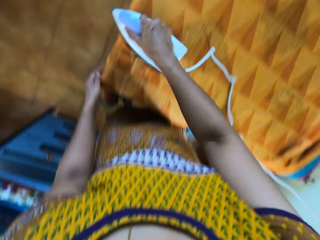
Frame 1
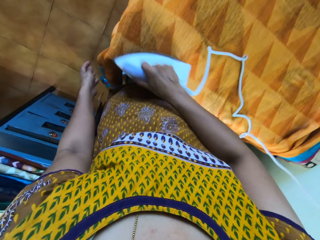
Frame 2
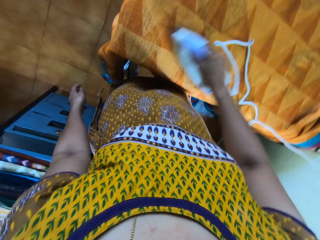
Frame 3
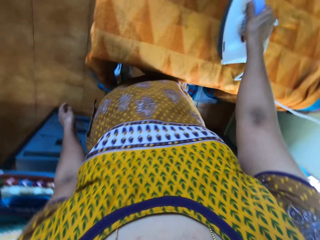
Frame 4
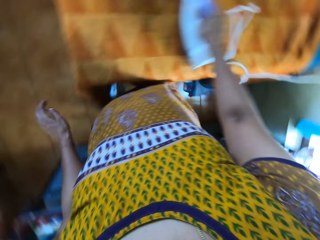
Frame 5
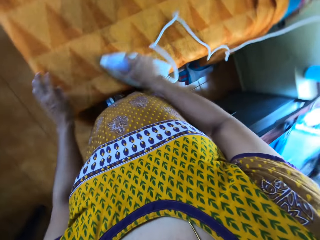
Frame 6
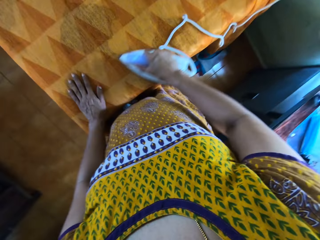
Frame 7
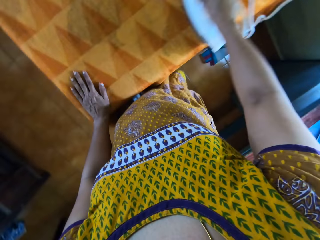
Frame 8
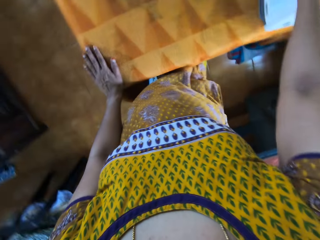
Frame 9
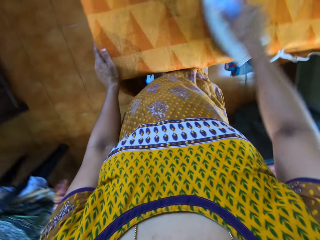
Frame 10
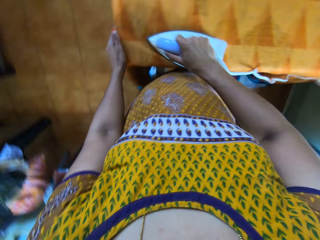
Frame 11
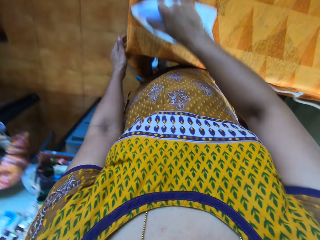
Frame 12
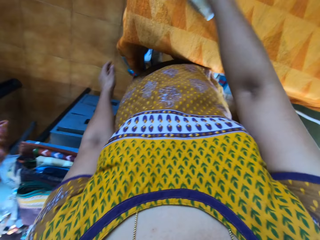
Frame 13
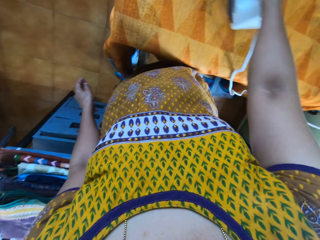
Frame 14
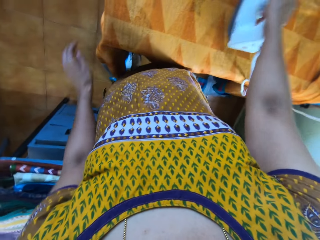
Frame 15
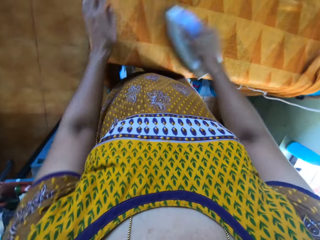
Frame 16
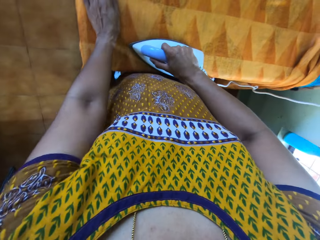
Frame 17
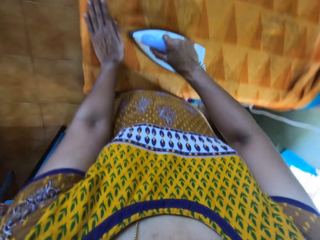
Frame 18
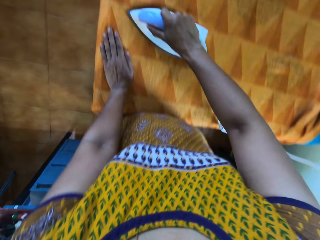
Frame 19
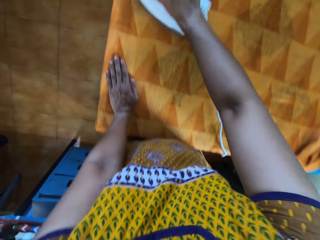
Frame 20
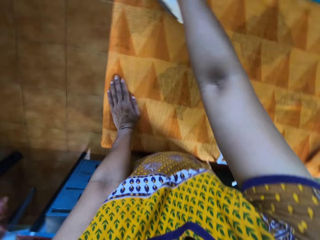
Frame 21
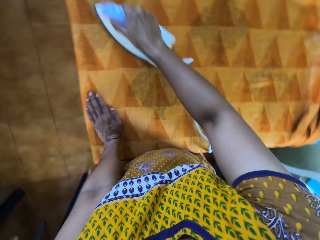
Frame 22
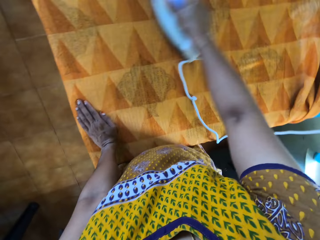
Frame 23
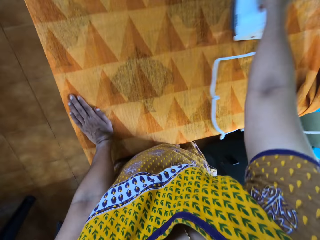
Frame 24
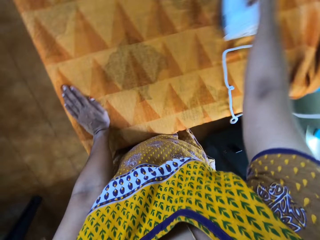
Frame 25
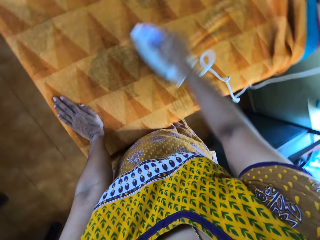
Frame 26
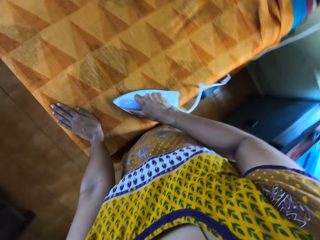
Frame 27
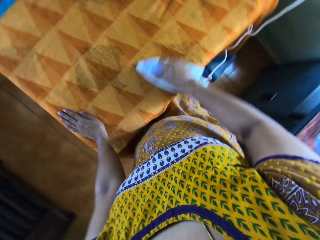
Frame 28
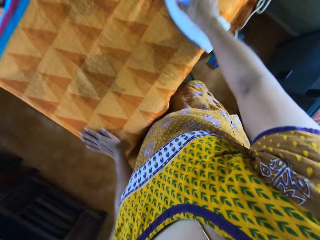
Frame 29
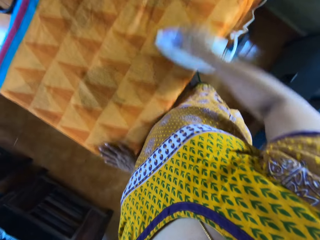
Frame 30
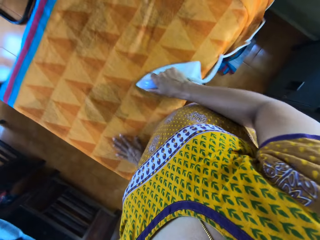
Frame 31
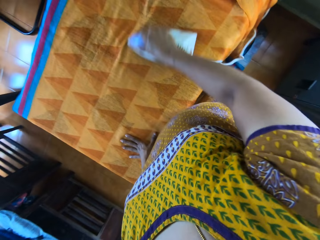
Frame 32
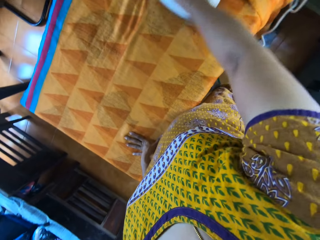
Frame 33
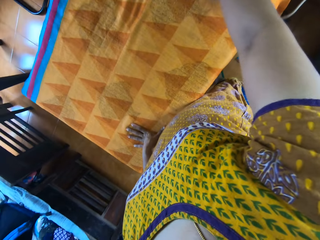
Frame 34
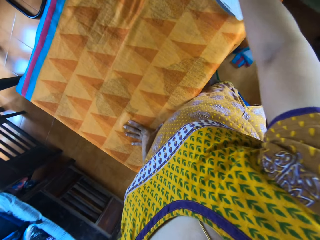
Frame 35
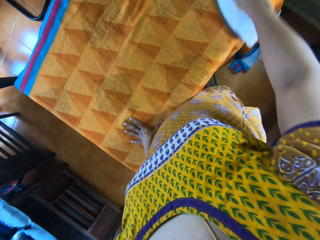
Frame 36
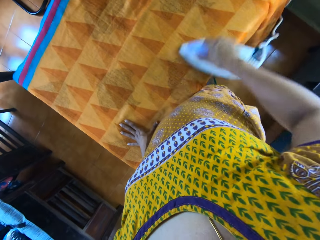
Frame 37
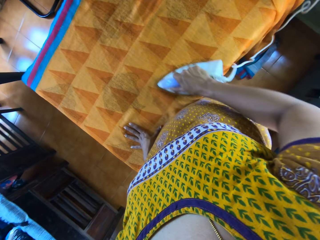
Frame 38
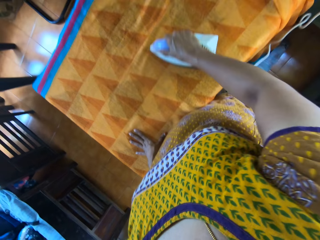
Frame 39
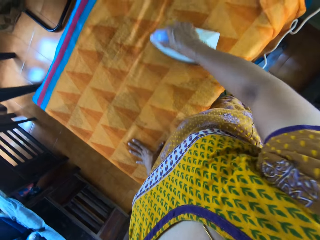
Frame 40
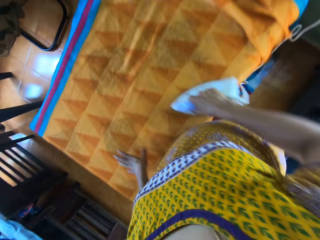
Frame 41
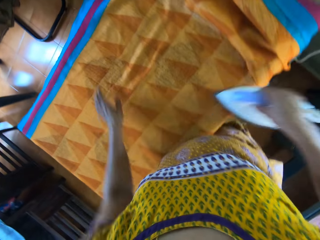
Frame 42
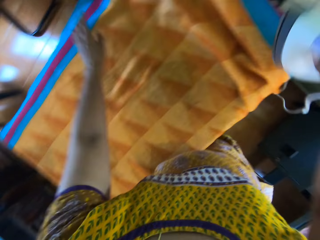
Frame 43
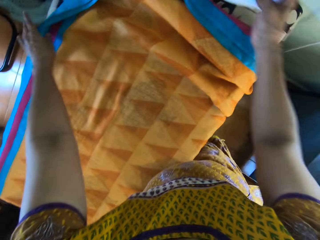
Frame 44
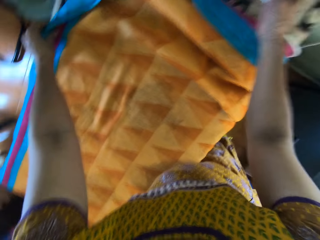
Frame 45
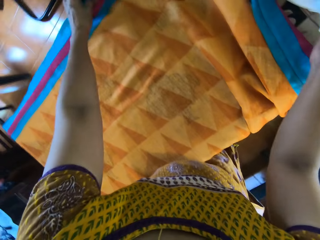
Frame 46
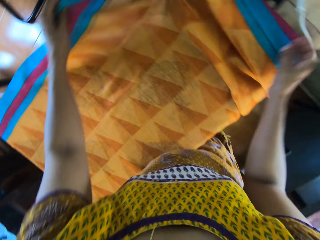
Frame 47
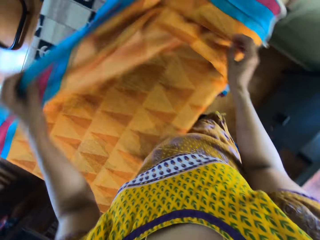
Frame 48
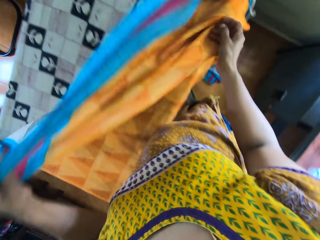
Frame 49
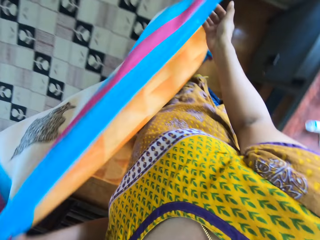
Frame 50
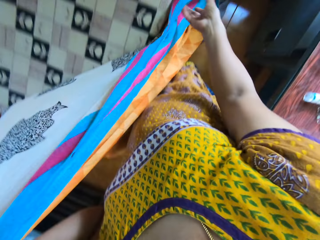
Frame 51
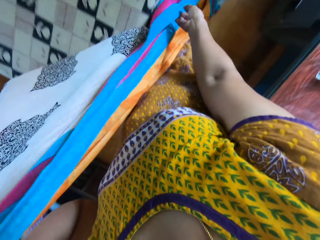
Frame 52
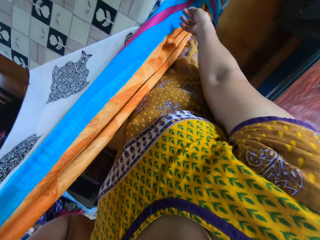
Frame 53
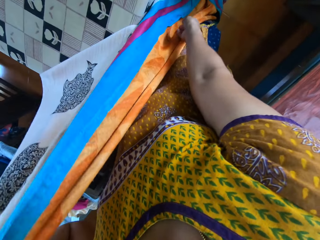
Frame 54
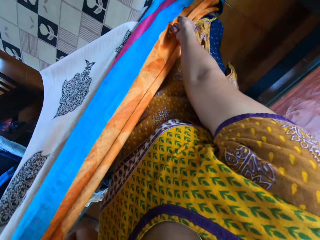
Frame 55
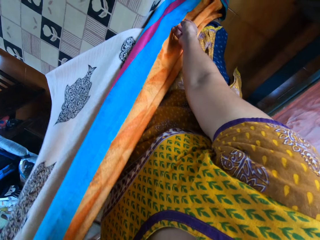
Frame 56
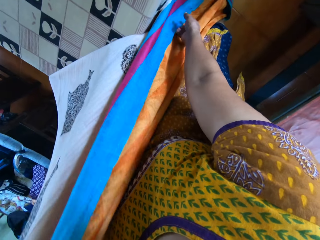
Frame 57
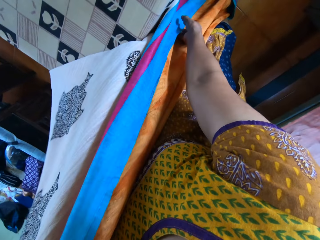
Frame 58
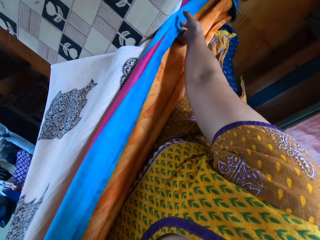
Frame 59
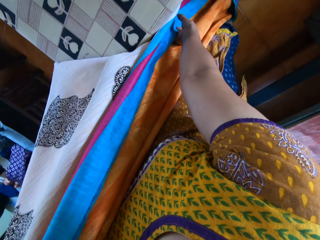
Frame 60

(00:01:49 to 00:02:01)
The camera wearer irons the cloth. She drops the iron in her right hand on the pressing table. She picks up the fabric on the pressing table with both hands.

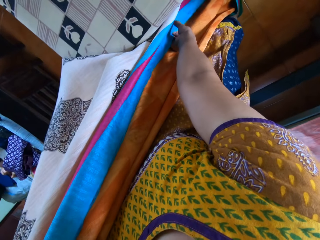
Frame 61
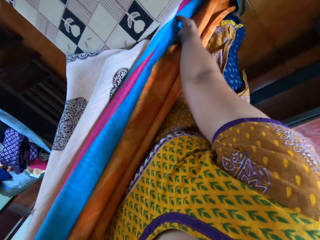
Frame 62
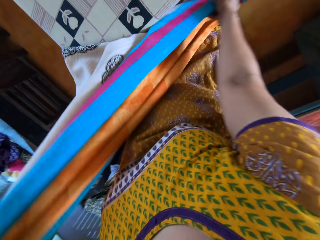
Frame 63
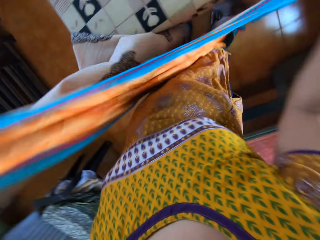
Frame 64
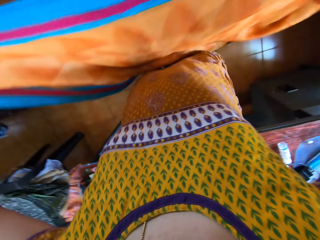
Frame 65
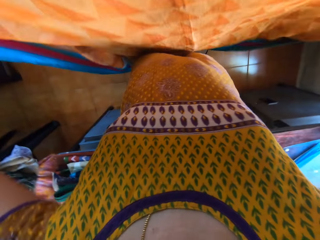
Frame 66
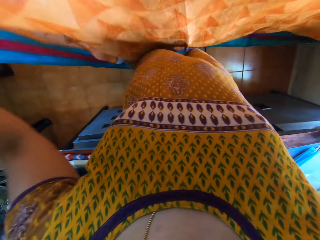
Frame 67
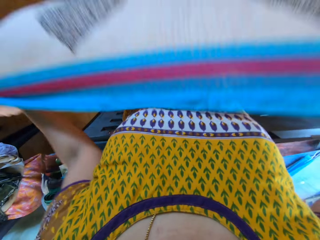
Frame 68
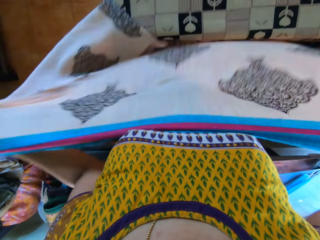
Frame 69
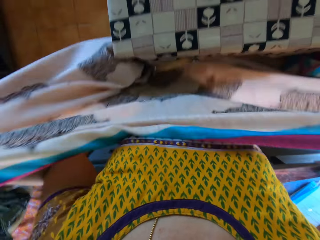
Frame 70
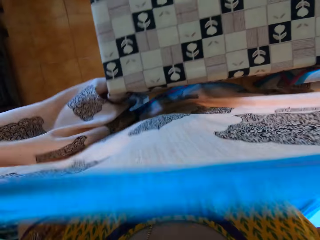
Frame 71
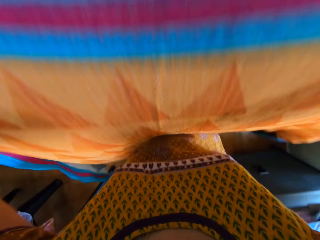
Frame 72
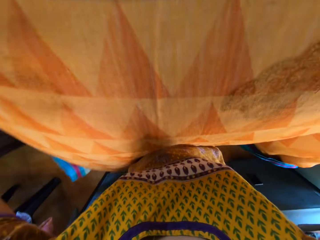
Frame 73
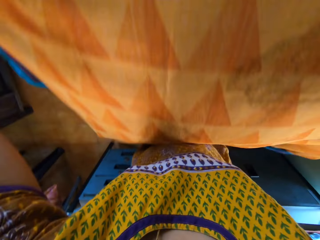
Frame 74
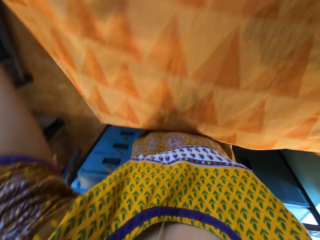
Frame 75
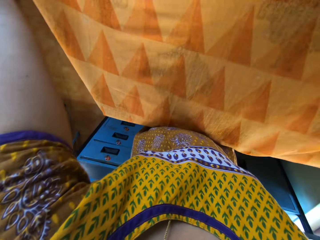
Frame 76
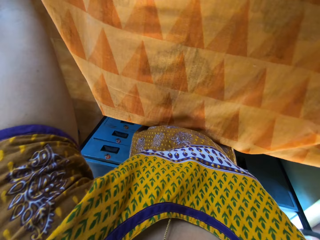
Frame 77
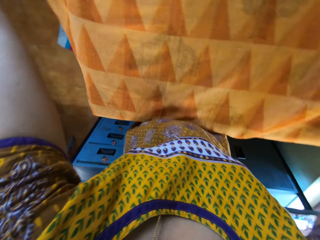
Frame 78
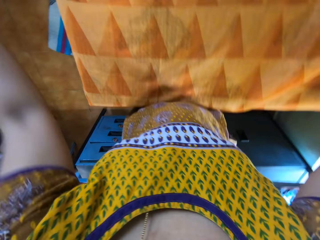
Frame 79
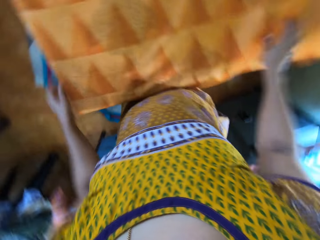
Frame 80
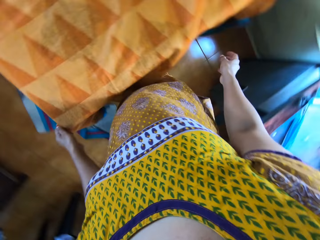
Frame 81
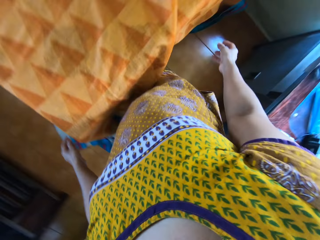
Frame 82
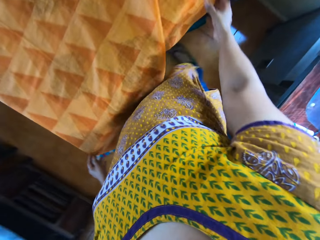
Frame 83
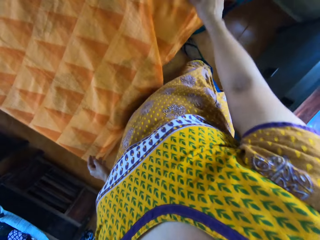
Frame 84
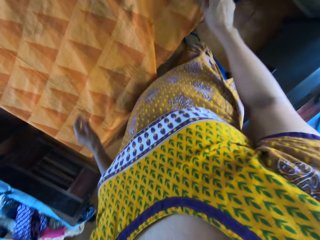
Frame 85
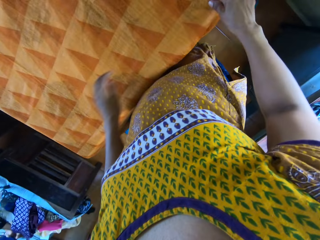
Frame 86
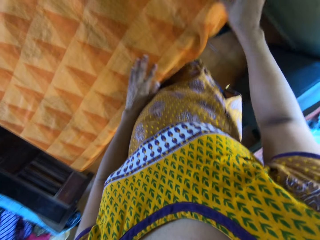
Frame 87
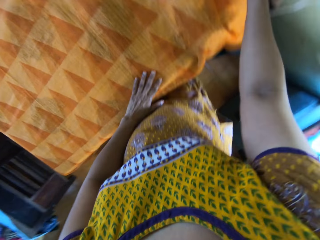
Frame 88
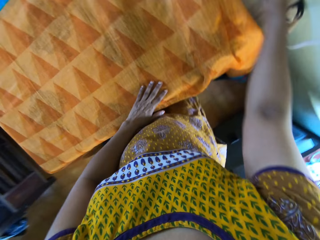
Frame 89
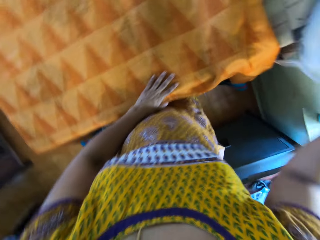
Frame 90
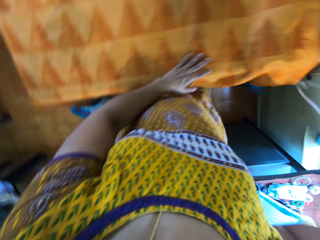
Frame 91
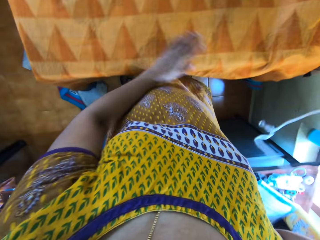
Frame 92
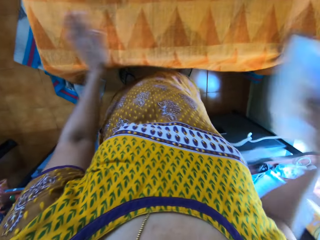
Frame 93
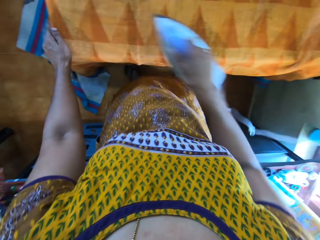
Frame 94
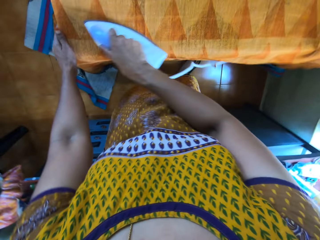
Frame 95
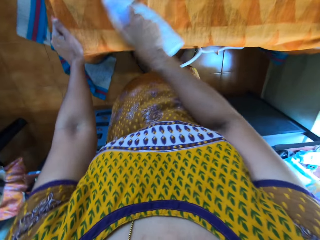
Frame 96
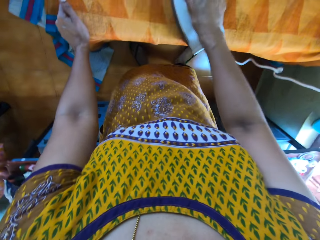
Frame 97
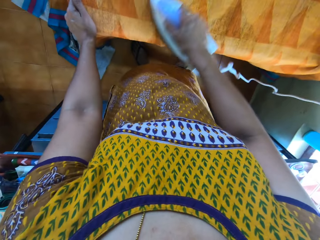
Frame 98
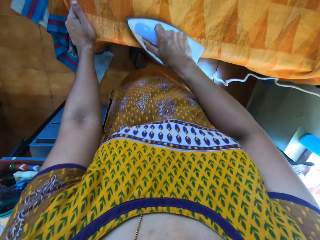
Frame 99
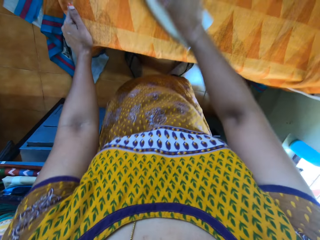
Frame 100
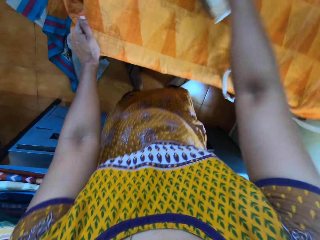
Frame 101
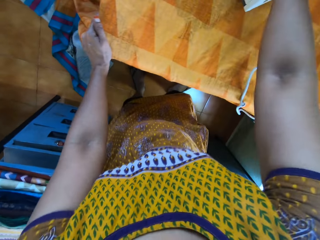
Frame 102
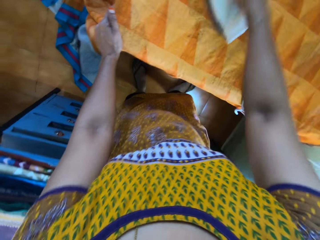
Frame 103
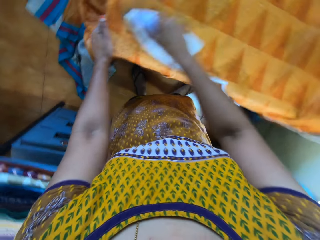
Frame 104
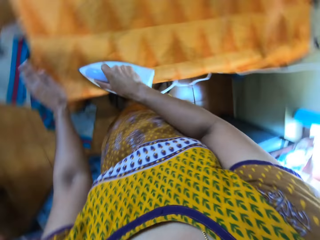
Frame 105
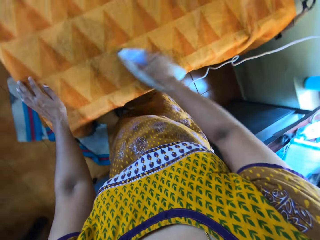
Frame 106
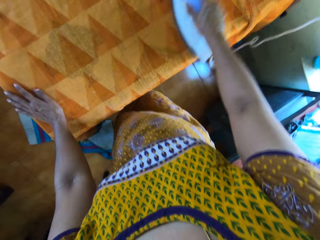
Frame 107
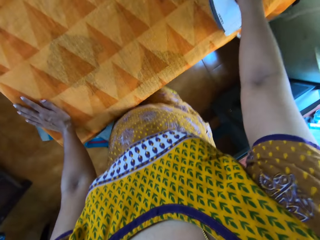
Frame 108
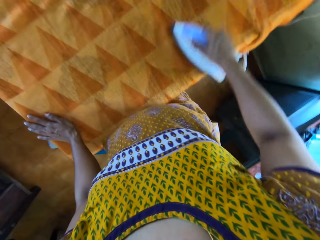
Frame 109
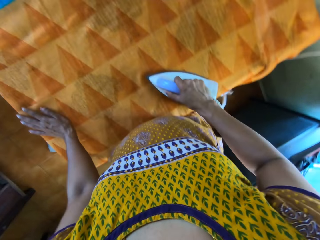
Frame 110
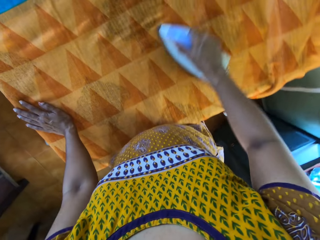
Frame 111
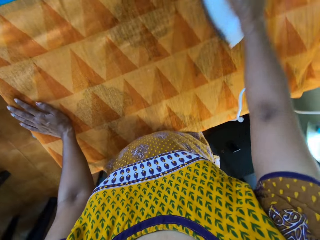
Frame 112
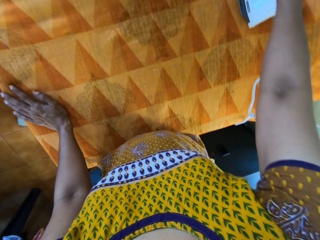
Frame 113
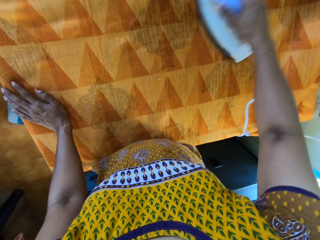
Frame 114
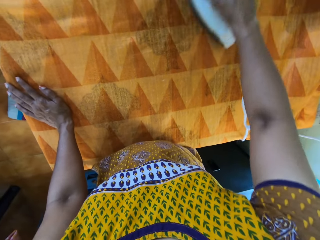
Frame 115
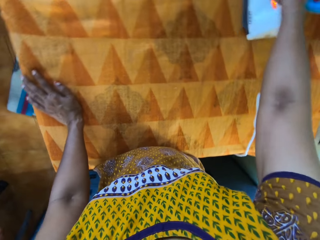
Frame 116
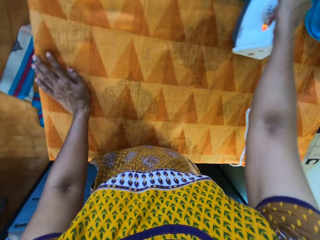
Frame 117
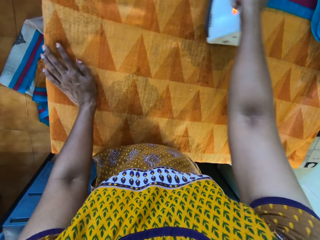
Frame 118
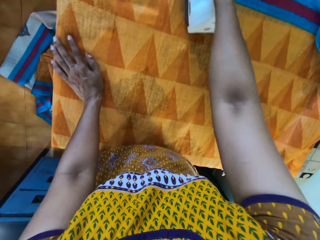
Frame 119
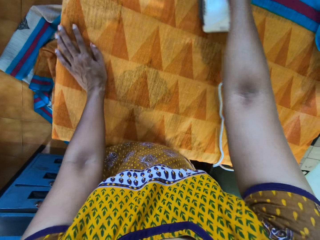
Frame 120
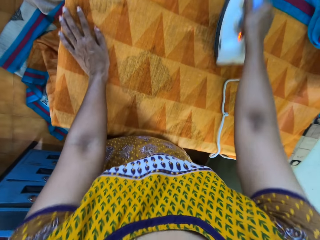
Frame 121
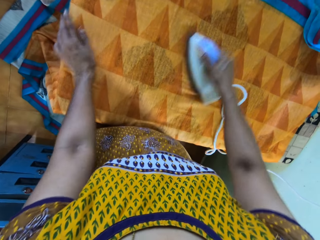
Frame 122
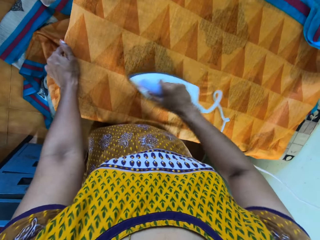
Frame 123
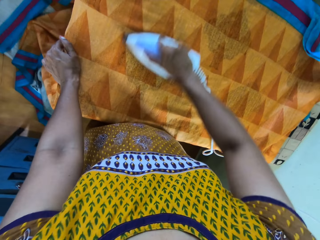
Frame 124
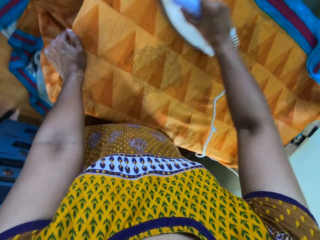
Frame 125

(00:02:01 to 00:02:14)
The camera wearer sets the fabric on the pressing table with both hands. She picks up the iron on the pressing table with her right hand. She holds the iron cloth. She irons the fabric on the pressing table with the iron in her right hand.
